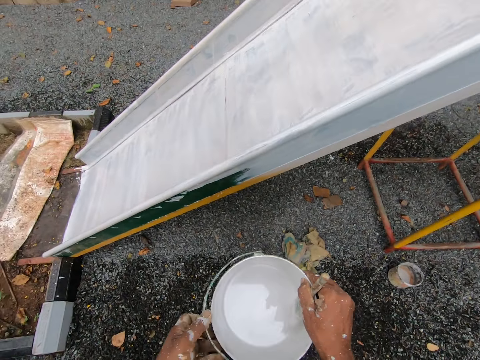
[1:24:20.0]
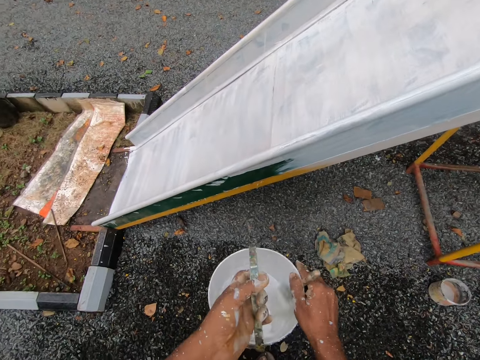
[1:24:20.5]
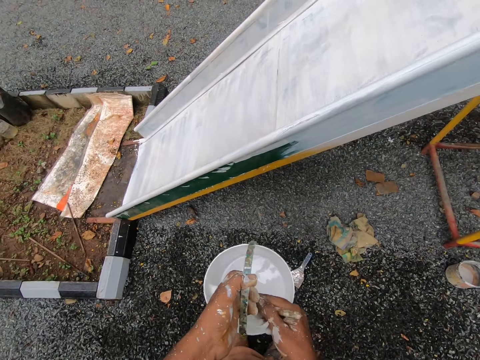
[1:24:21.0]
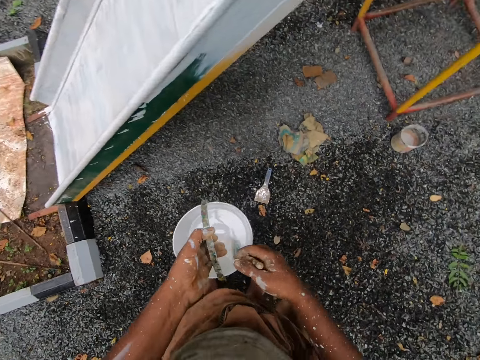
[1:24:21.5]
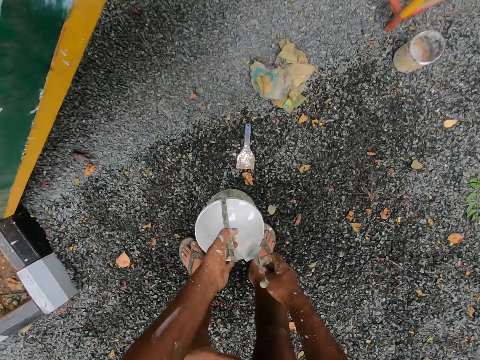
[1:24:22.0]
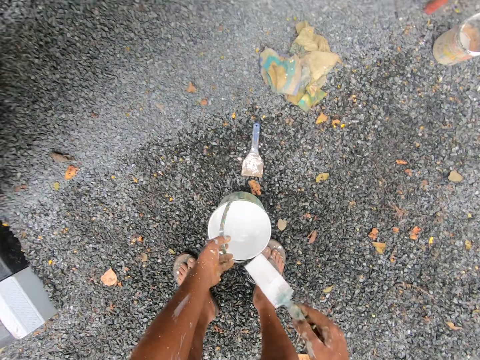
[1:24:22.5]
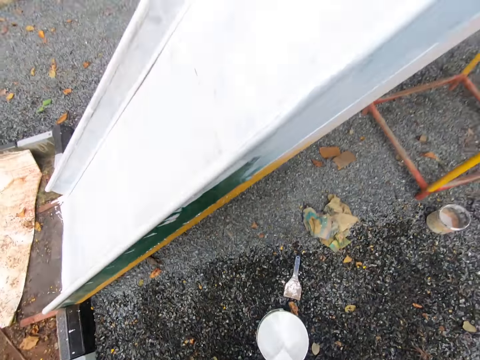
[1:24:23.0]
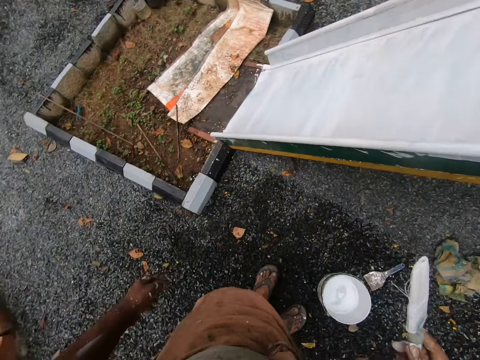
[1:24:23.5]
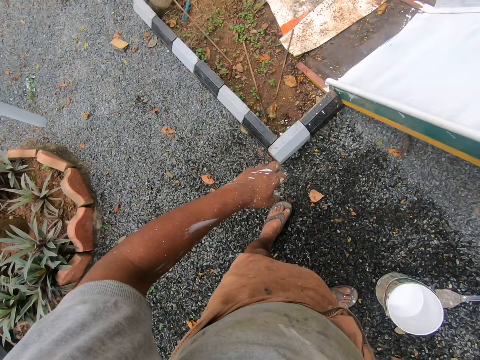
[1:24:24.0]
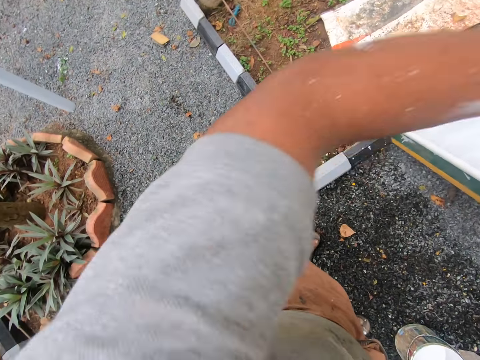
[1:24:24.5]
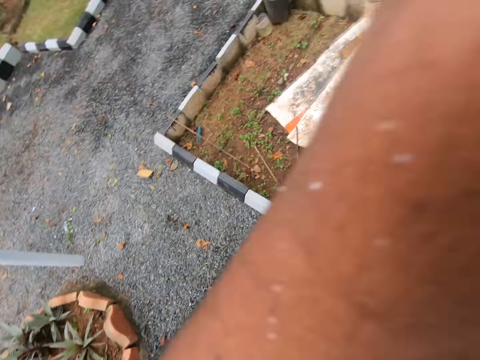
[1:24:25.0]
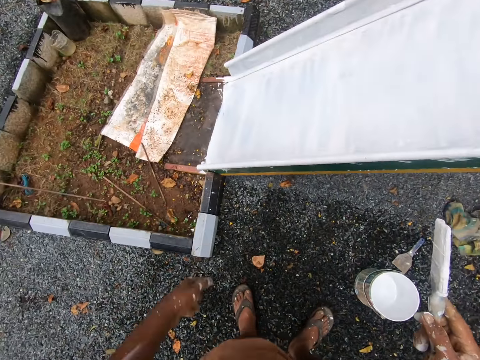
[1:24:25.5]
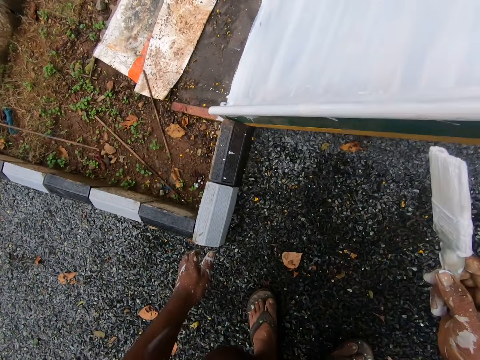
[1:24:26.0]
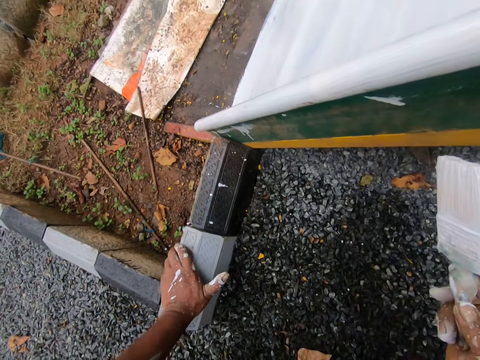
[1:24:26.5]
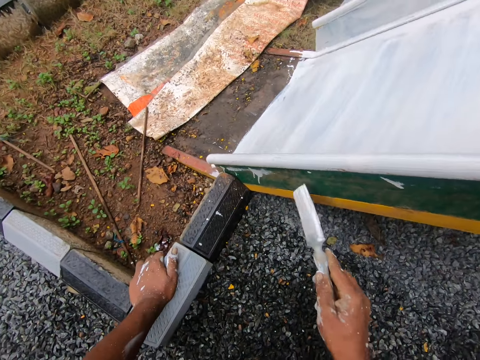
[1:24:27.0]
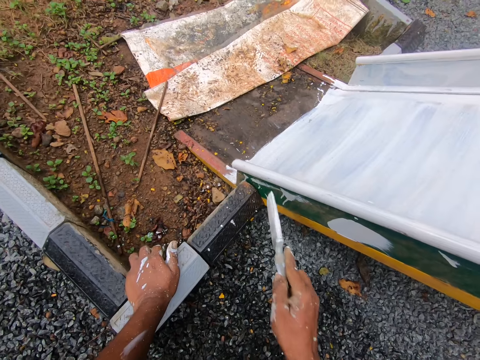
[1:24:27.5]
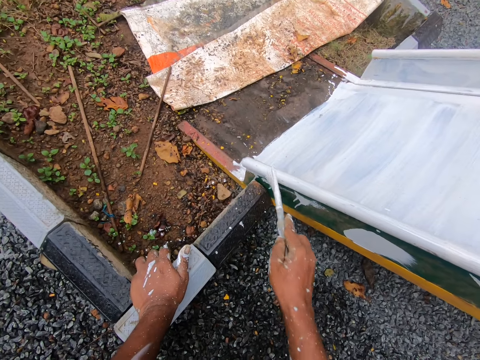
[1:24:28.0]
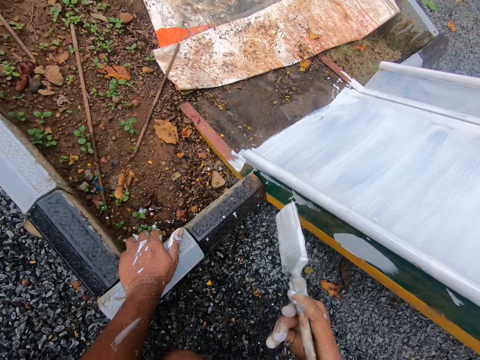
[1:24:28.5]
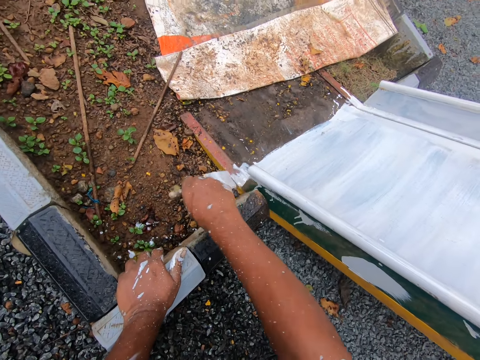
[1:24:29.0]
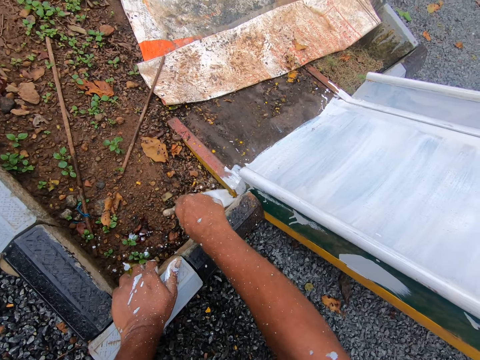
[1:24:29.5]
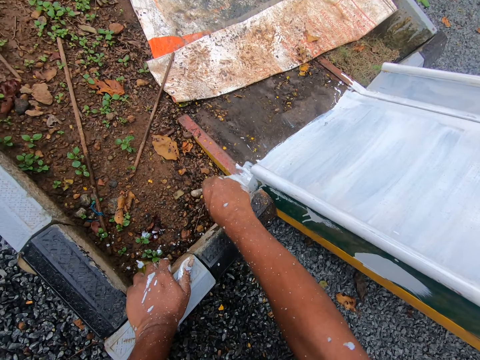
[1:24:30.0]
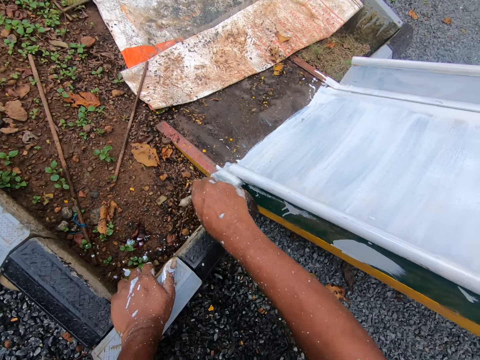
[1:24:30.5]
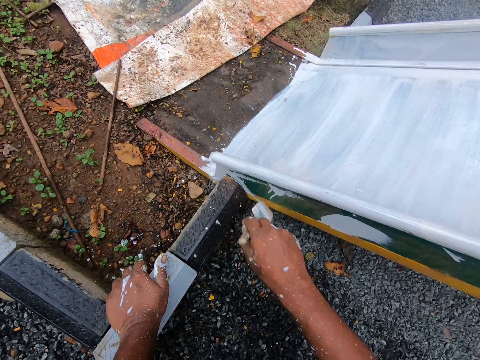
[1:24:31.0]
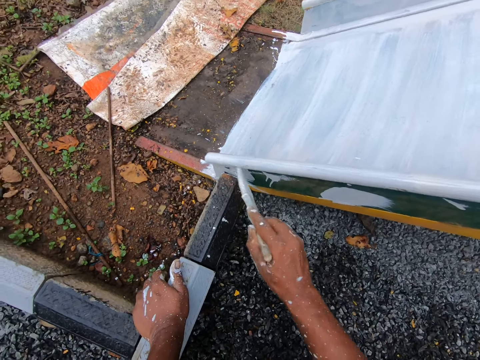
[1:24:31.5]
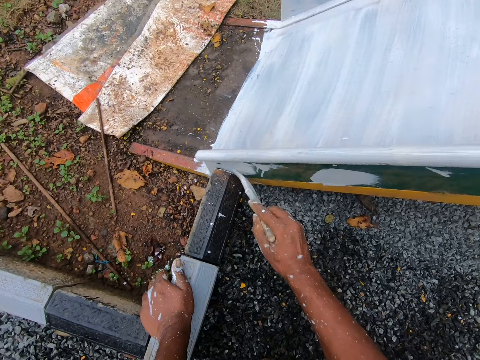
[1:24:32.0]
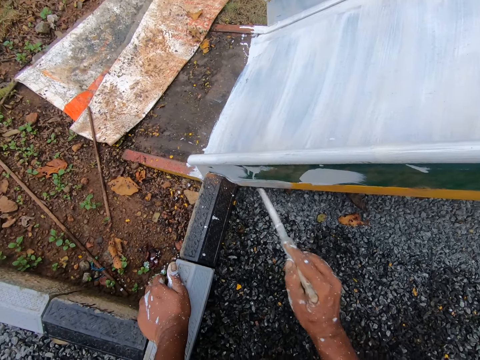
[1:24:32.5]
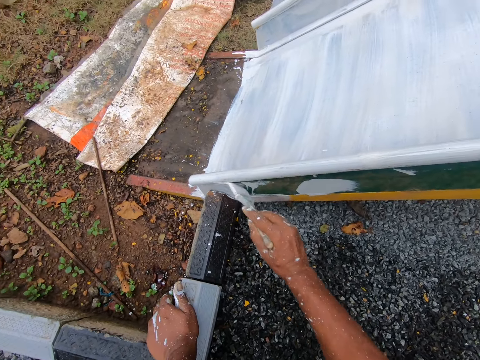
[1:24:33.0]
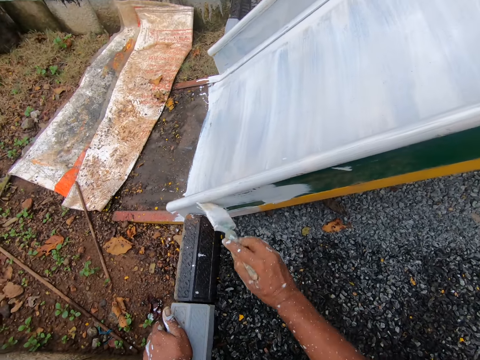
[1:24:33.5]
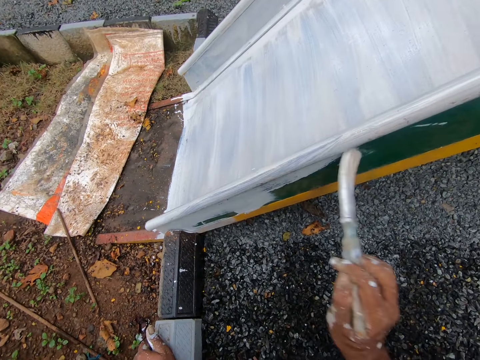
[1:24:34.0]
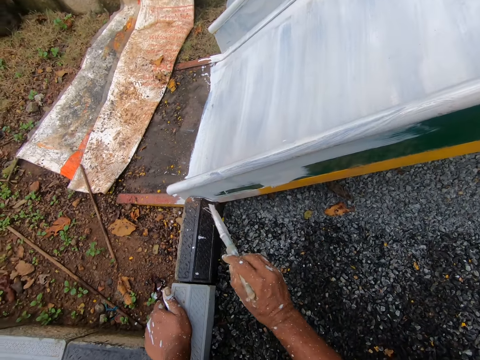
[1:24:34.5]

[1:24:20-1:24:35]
The camera wearer passes the bucket of paint from his right hand to his left hand. He bends towards the ground. He drops the bucket of paint on the ground with his left hand. He removes the paint brush from the bucket. He stands up, moves to his left side, wipes his face with his hand and moves towards the slide. He places his left hand on a slab on the ground. He paints the rail of the playground slide with the paint brush in his right hand.

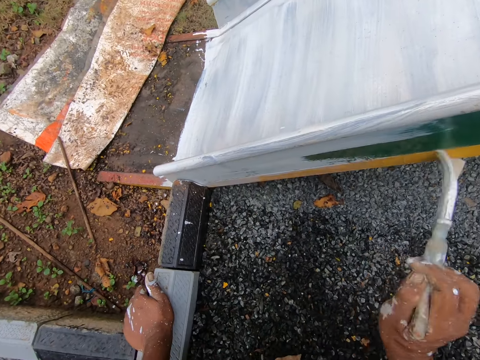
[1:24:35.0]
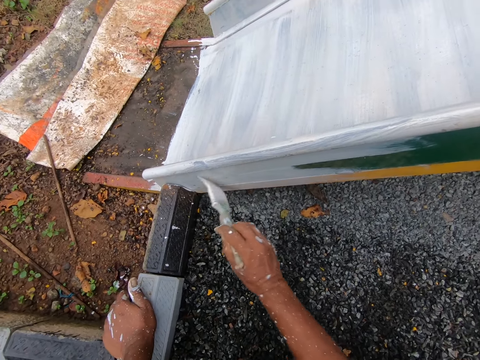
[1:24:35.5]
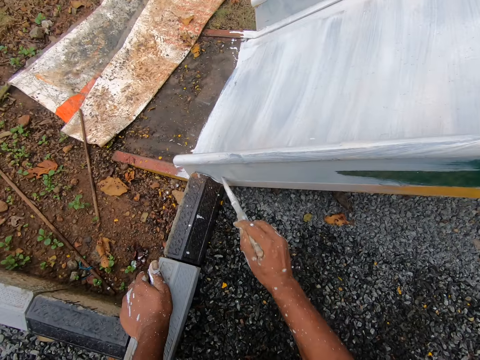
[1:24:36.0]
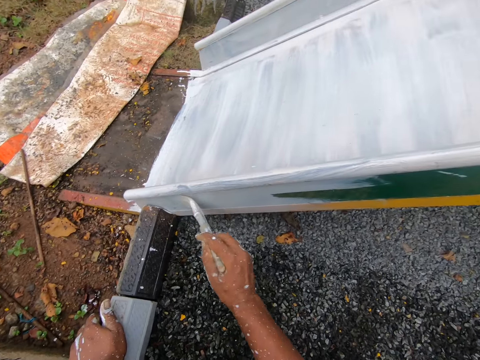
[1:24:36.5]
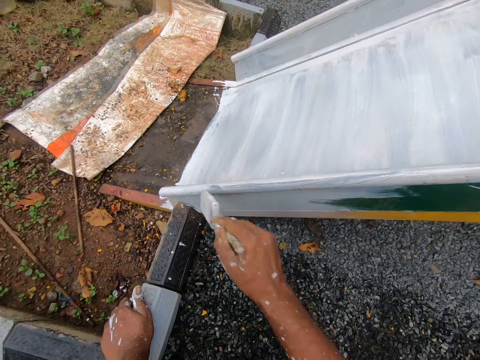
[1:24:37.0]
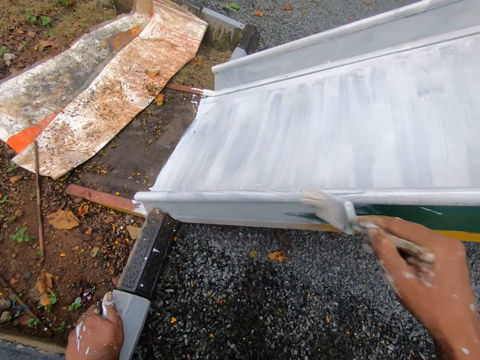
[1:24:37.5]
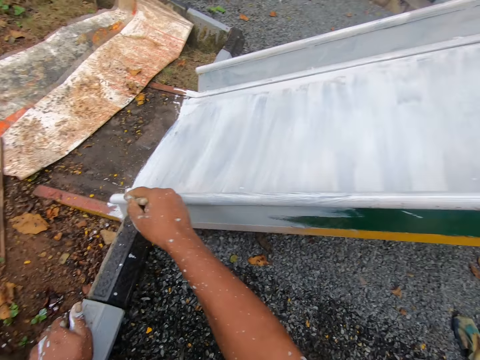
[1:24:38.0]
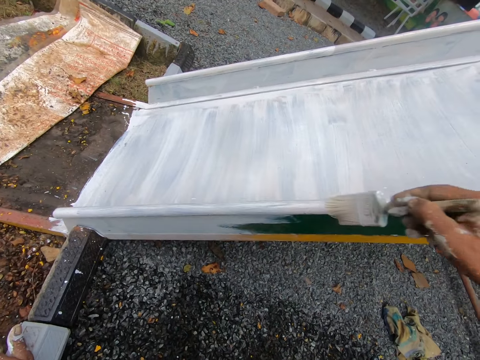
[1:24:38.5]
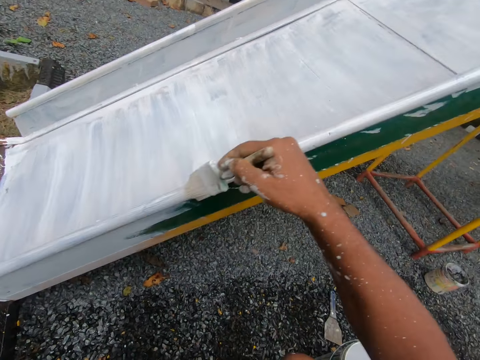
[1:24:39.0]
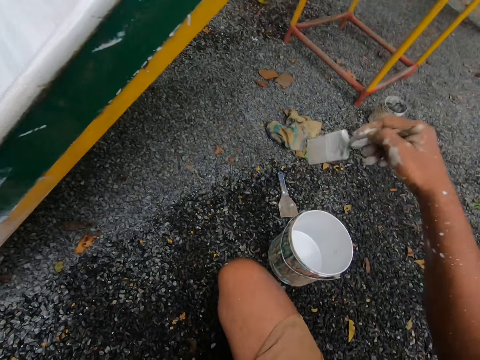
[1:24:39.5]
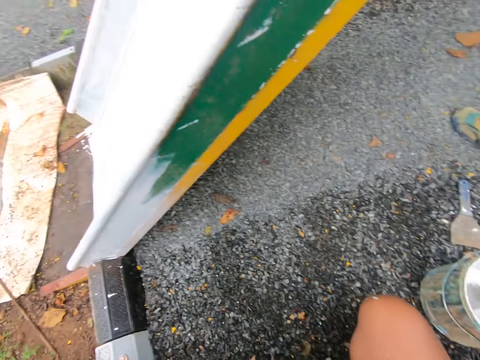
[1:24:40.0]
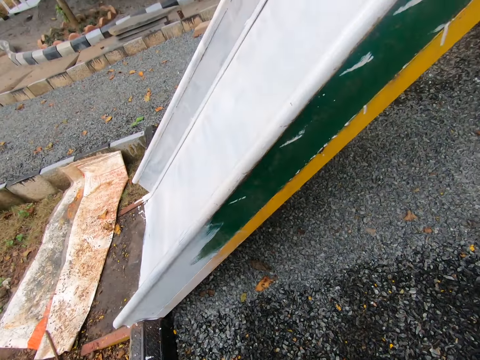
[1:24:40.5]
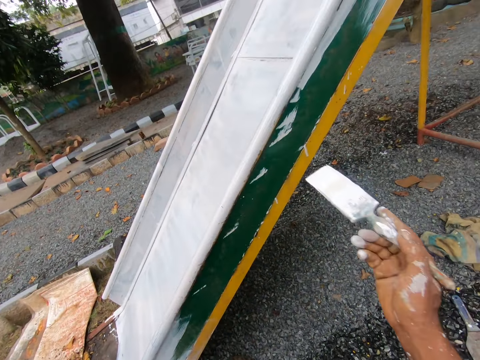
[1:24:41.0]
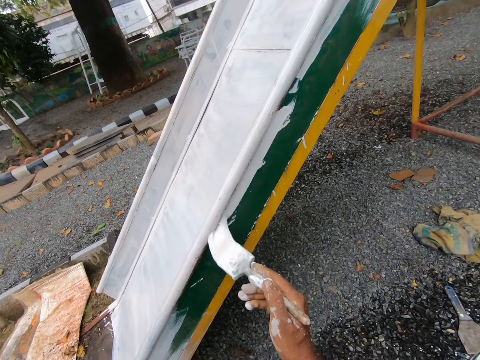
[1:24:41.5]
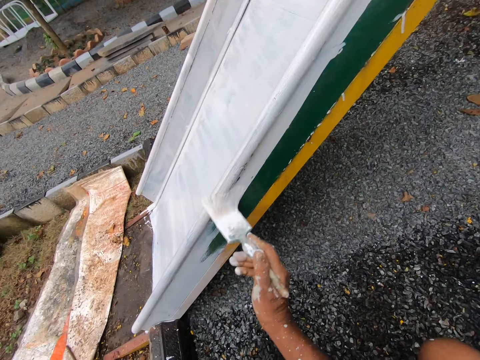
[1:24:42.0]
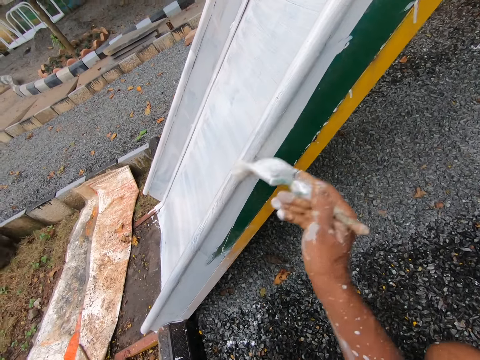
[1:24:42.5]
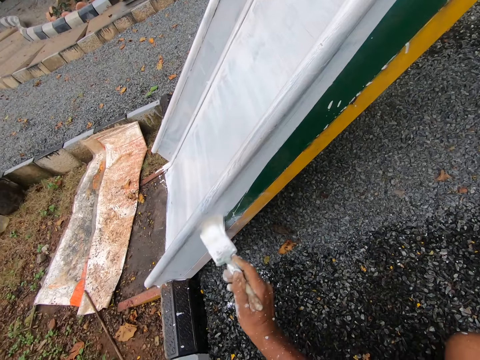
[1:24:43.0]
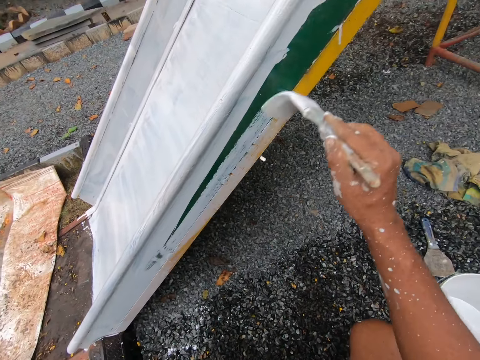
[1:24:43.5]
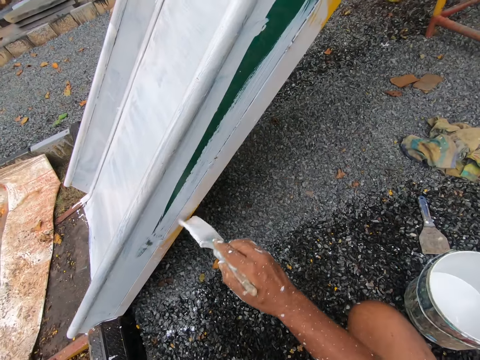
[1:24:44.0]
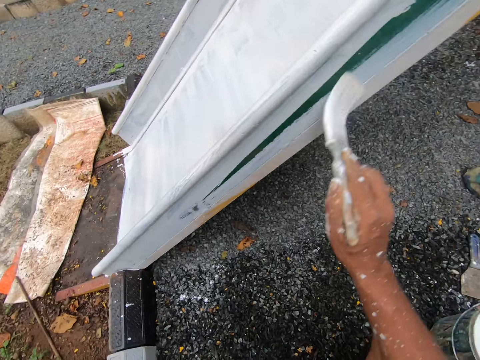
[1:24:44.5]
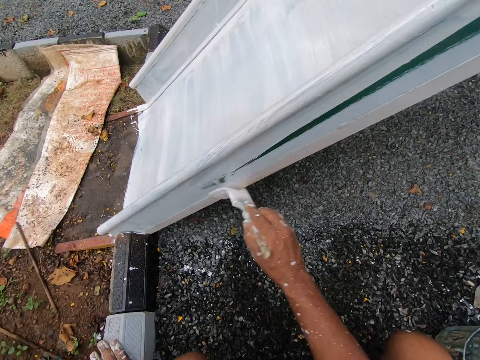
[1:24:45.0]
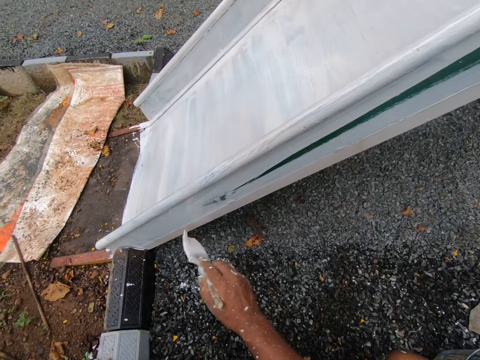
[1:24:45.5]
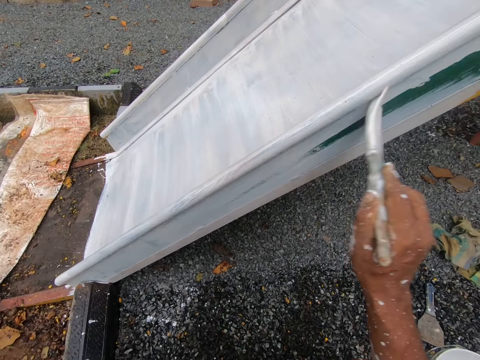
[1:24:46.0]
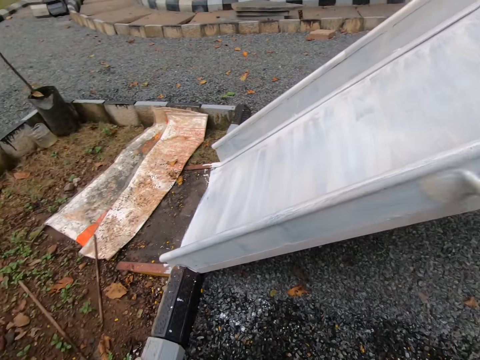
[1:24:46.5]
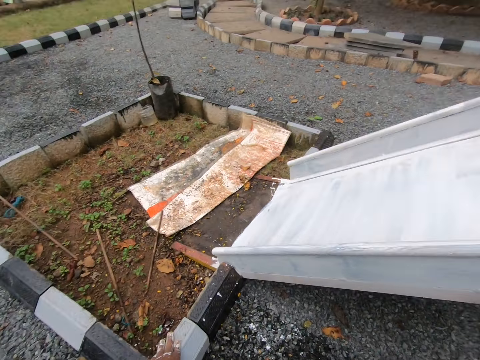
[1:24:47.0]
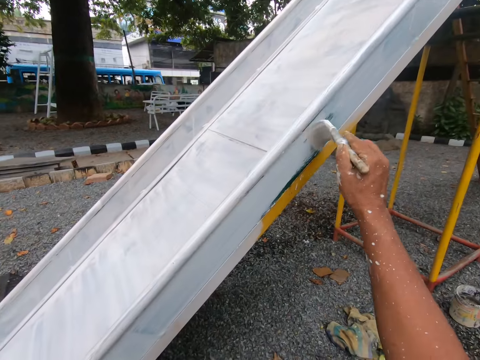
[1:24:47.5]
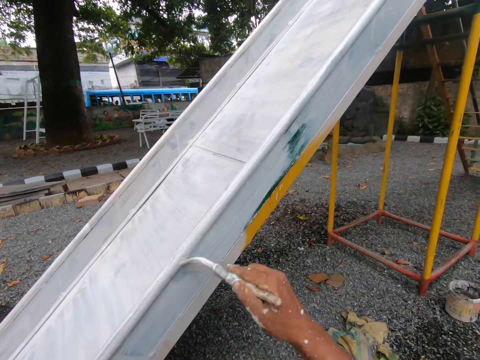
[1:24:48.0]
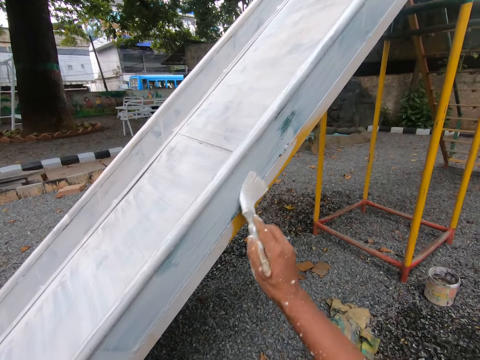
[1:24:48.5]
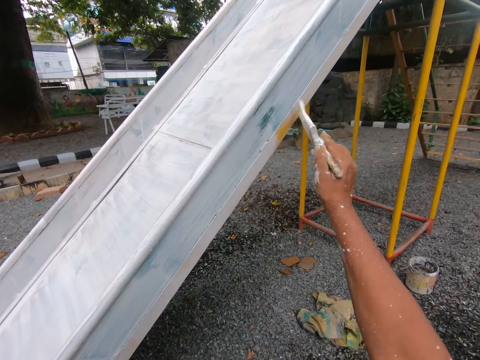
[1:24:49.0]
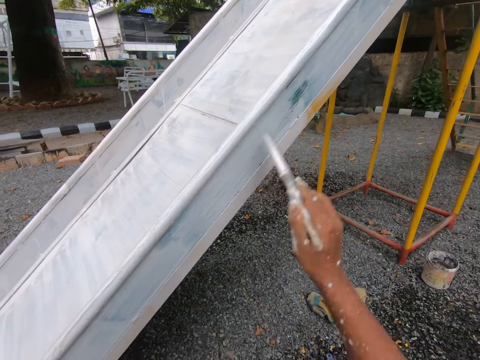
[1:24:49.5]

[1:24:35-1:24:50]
The camera wearer dips the paintbrush into the bucket of paint with his right hand. He paints the rail of the playground slide with the paint brush in his right hand.
